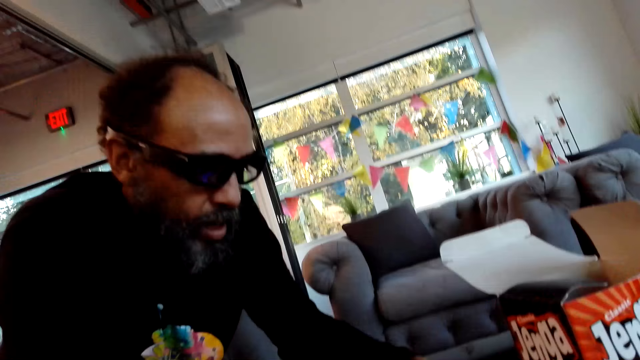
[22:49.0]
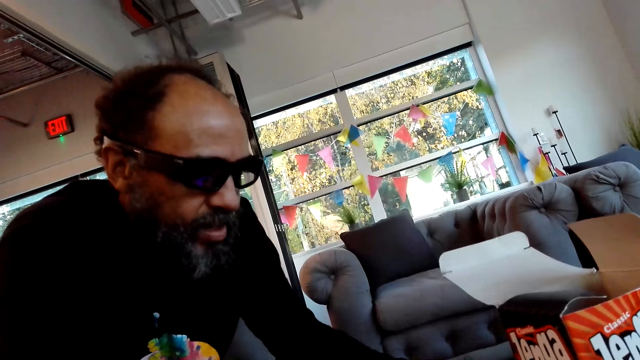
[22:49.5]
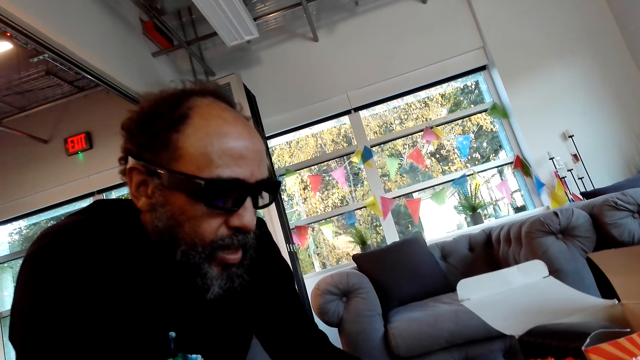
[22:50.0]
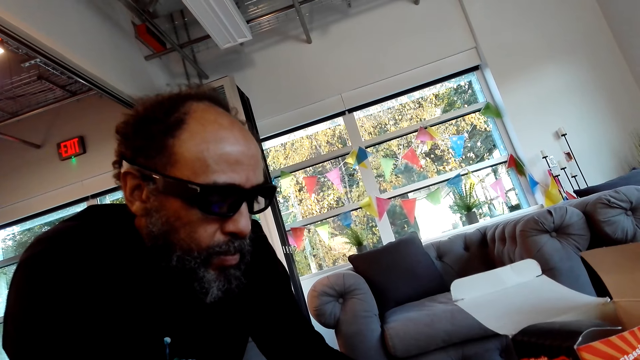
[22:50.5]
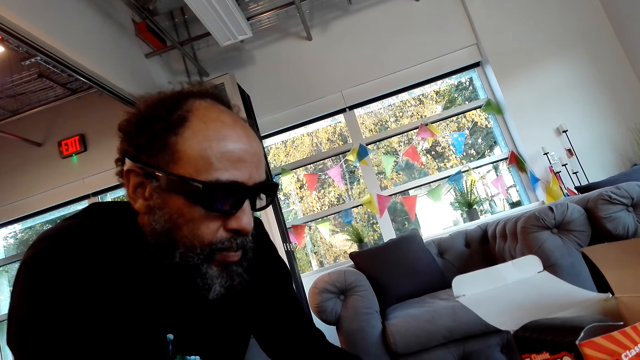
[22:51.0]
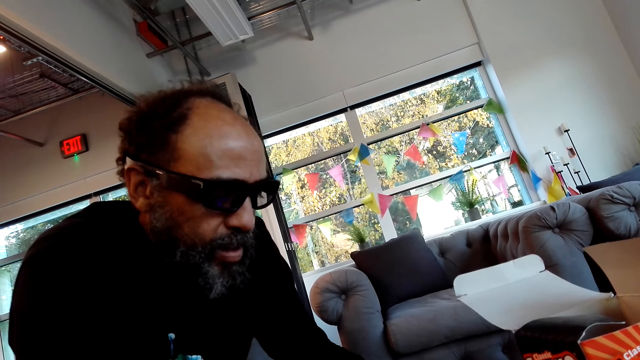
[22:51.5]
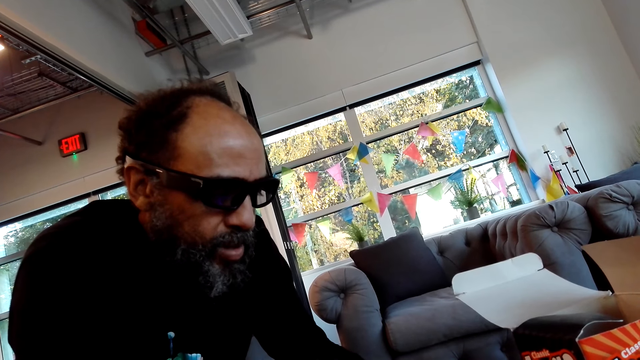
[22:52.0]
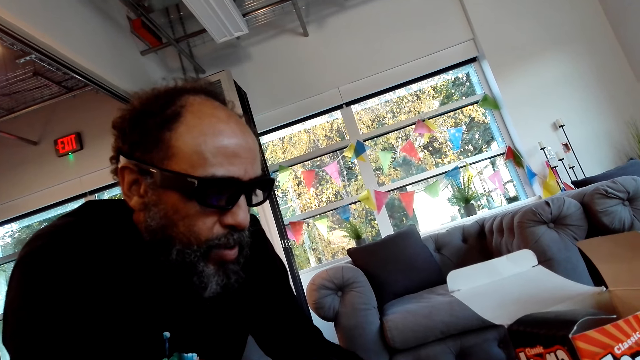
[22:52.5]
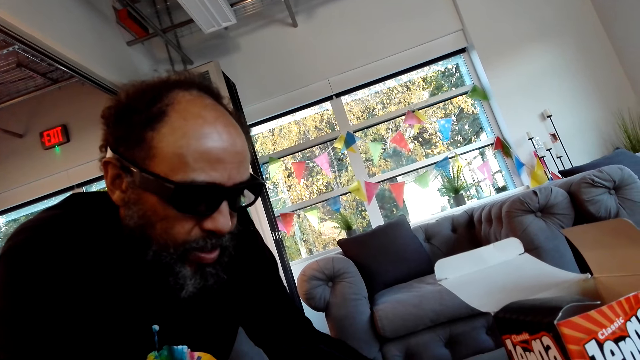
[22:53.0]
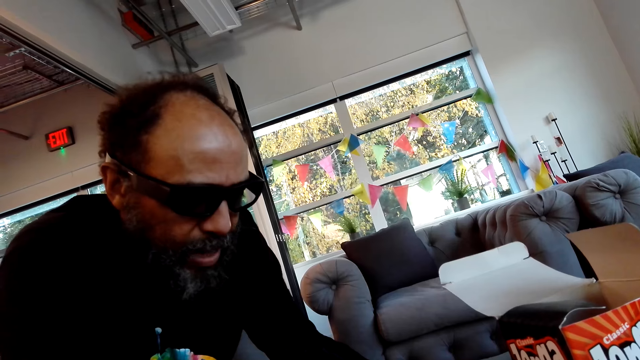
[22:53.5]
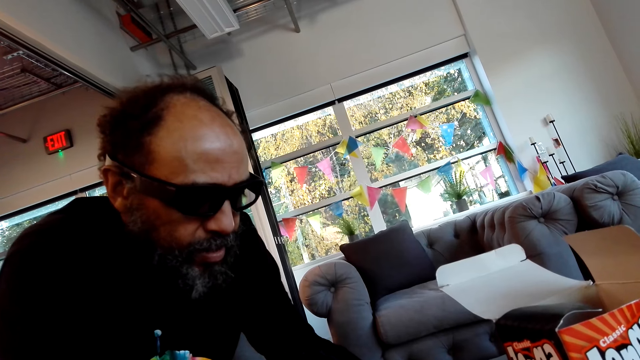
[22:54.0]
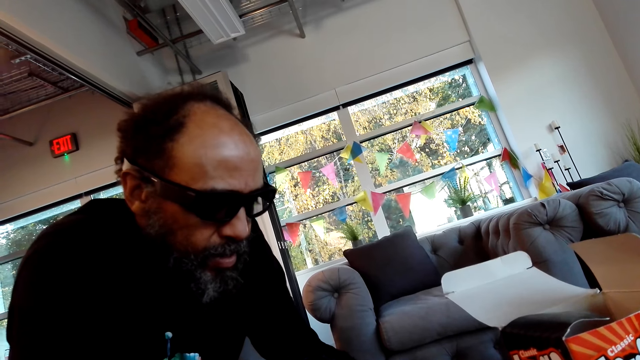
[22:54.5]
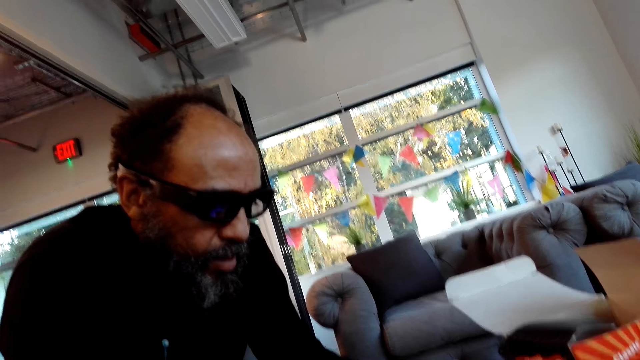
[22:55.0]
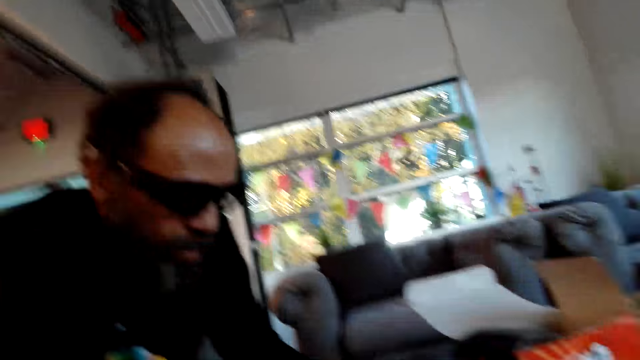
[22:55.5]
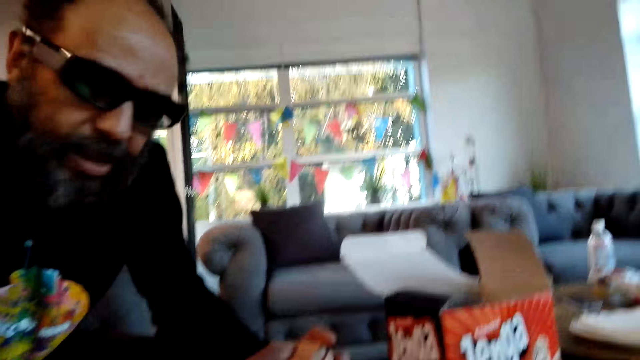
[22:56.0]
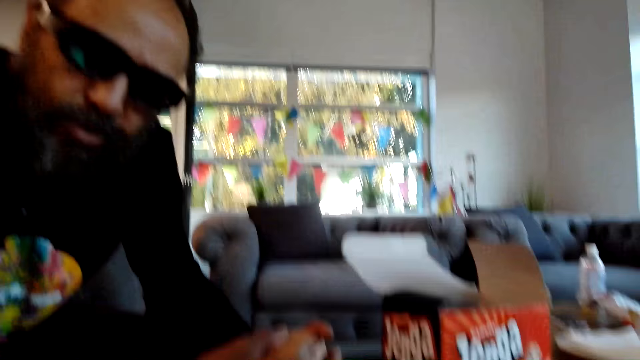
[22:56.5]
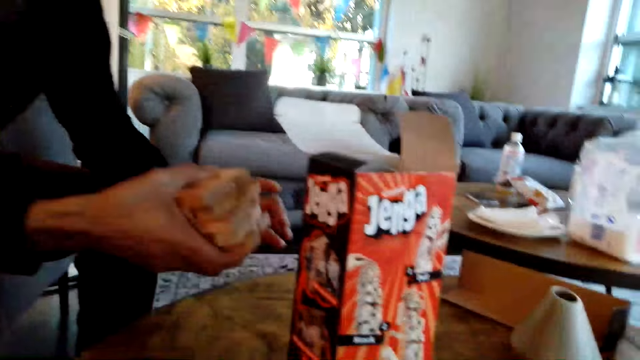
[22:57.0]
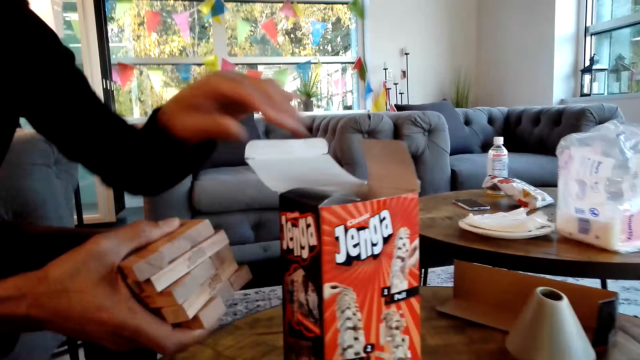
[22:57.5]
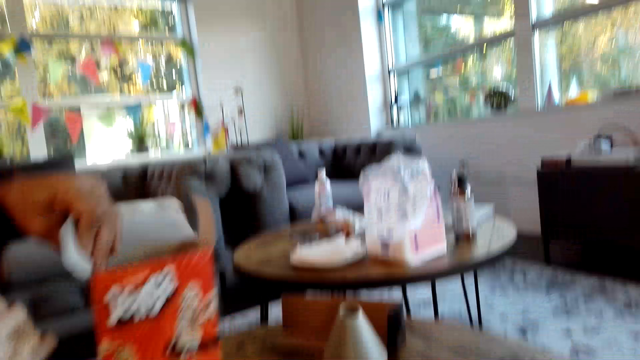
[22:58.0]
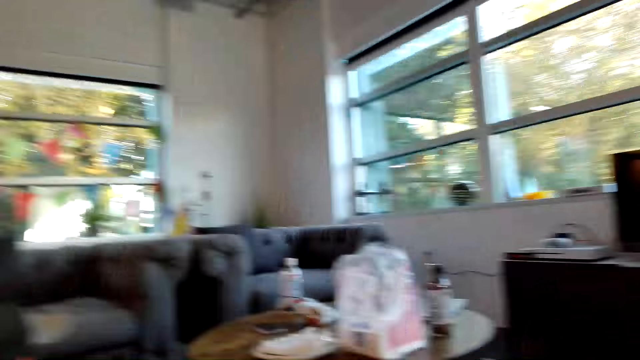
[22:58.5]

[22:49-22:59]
A man sits close to the camera wearer. The camera wearer looks around. They pick up the box. The man holds the blocks and picks up a box.

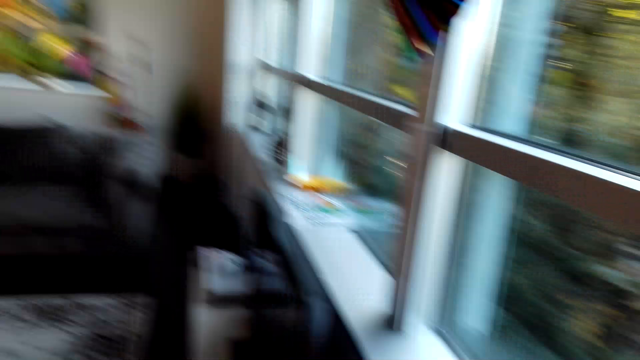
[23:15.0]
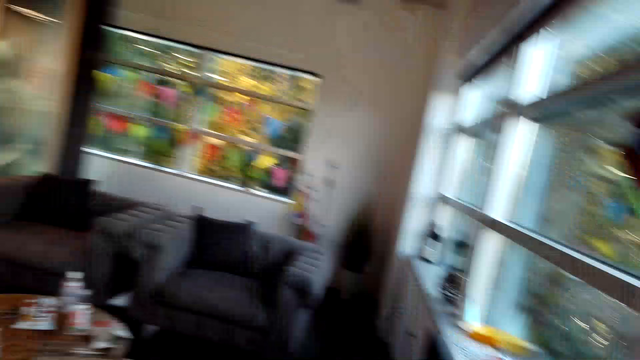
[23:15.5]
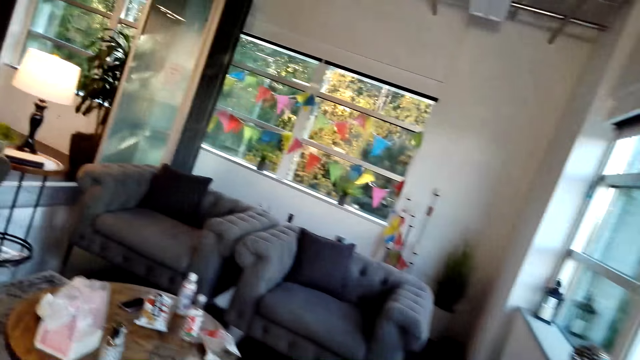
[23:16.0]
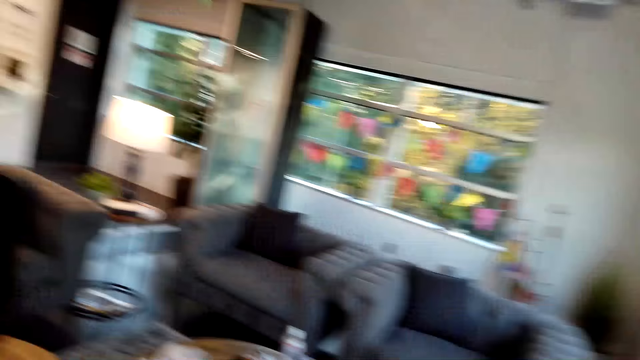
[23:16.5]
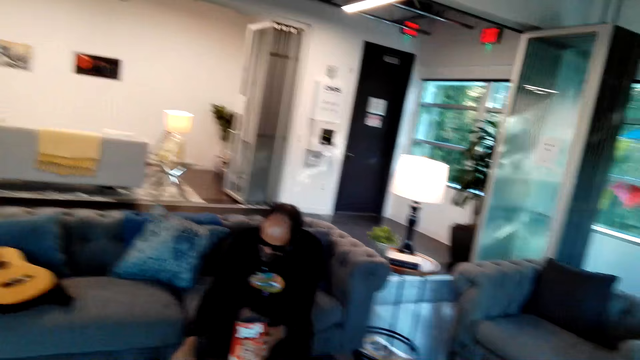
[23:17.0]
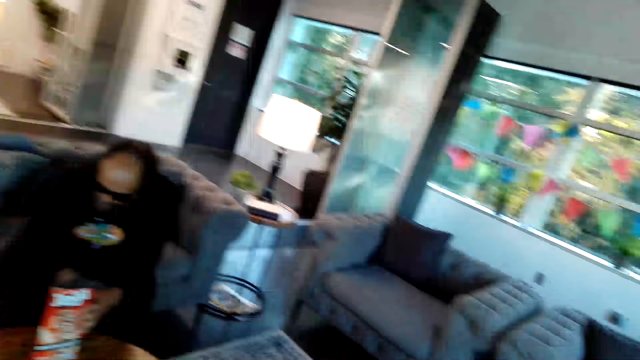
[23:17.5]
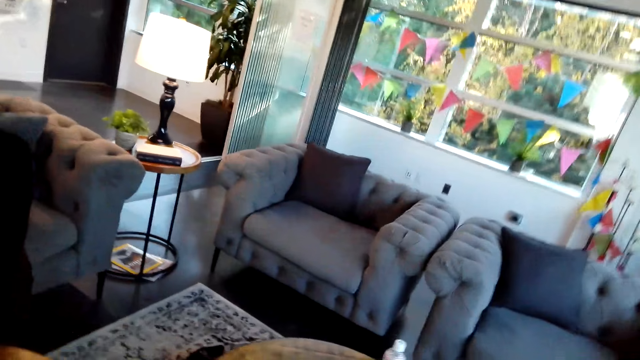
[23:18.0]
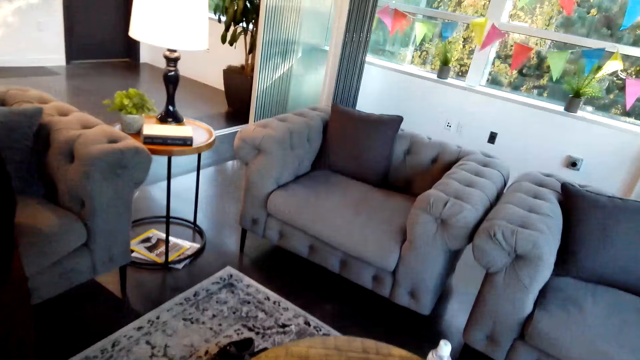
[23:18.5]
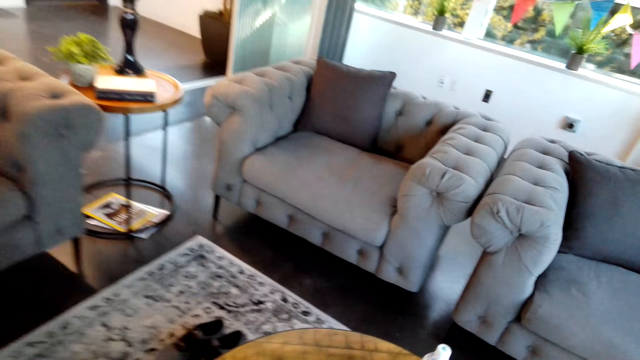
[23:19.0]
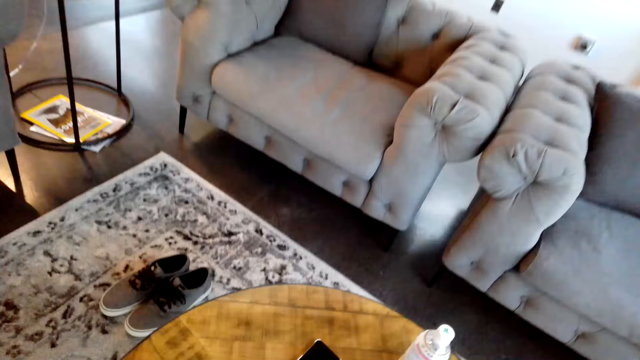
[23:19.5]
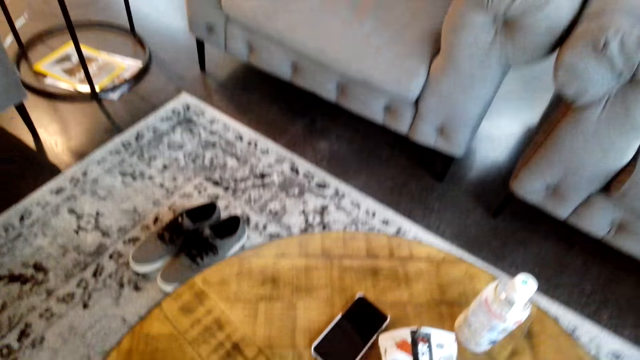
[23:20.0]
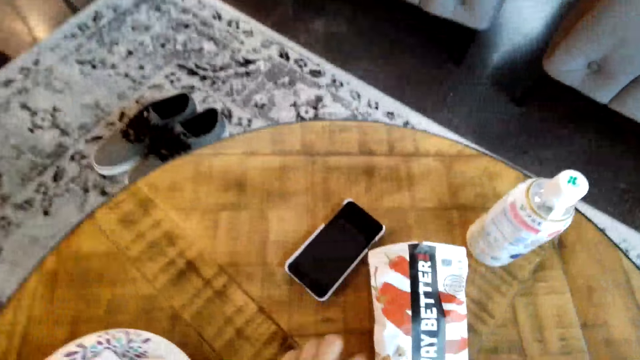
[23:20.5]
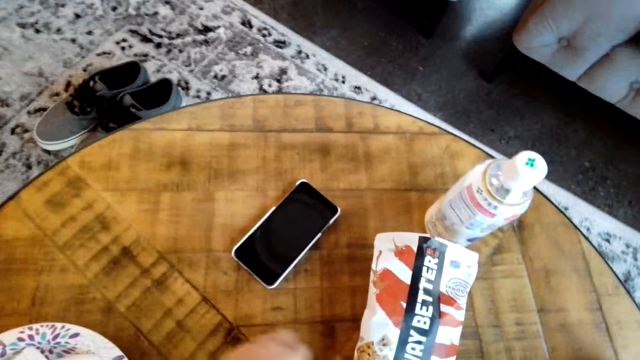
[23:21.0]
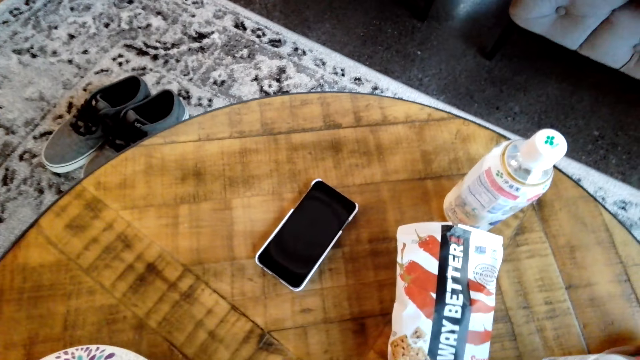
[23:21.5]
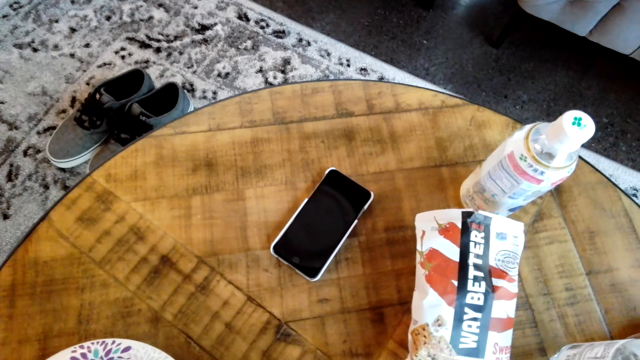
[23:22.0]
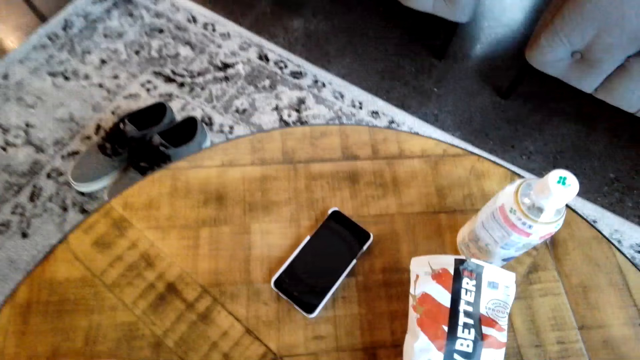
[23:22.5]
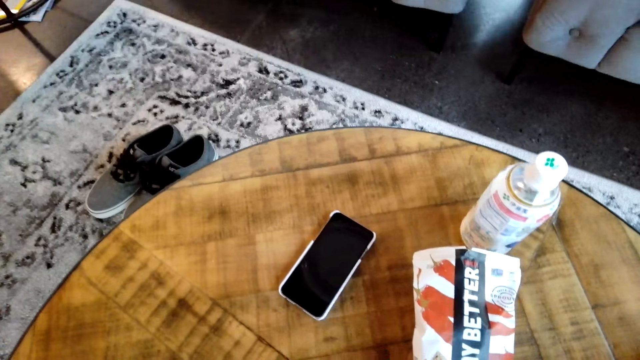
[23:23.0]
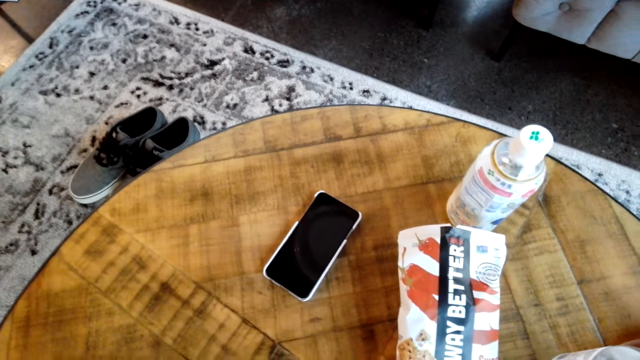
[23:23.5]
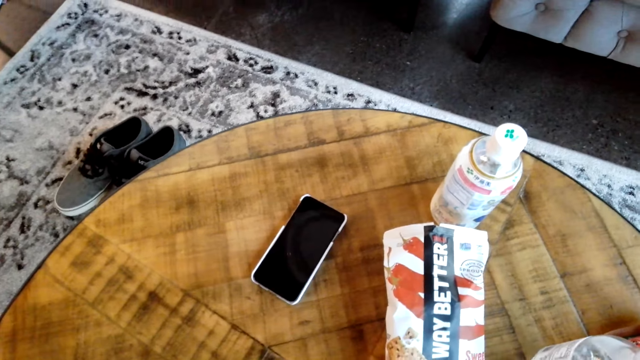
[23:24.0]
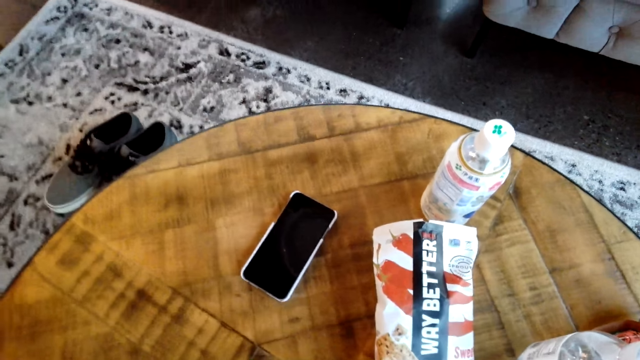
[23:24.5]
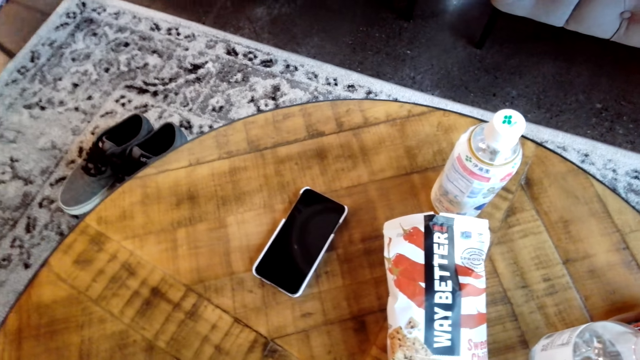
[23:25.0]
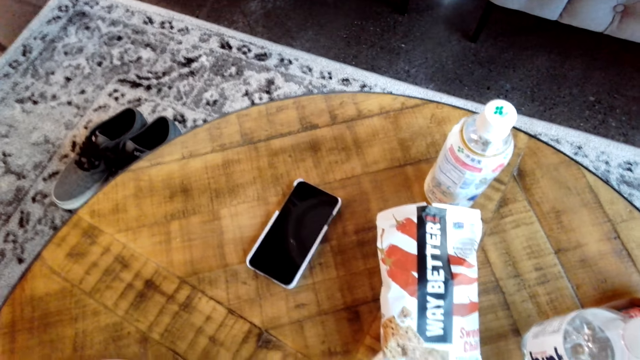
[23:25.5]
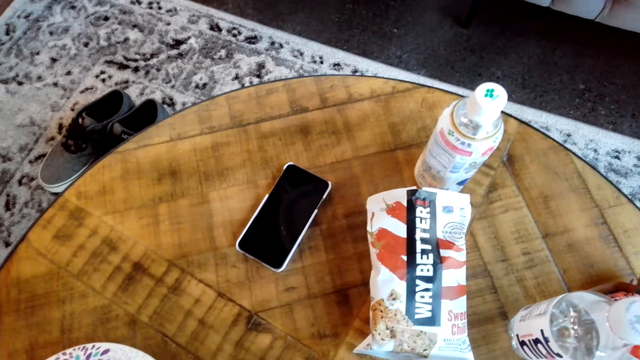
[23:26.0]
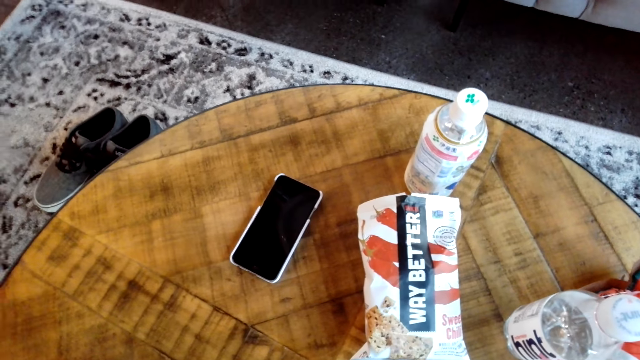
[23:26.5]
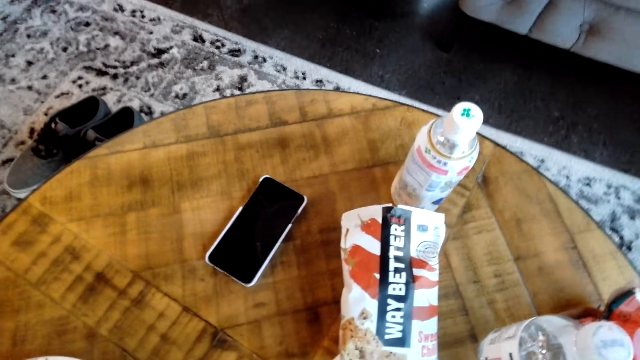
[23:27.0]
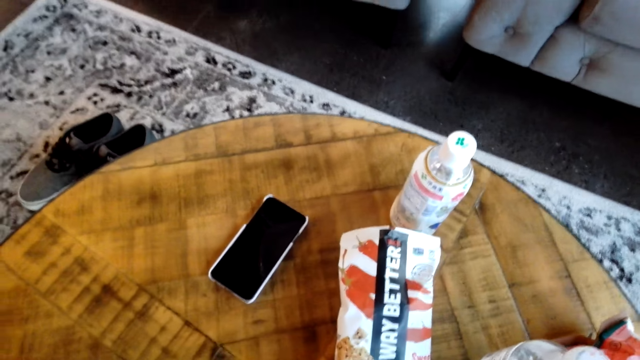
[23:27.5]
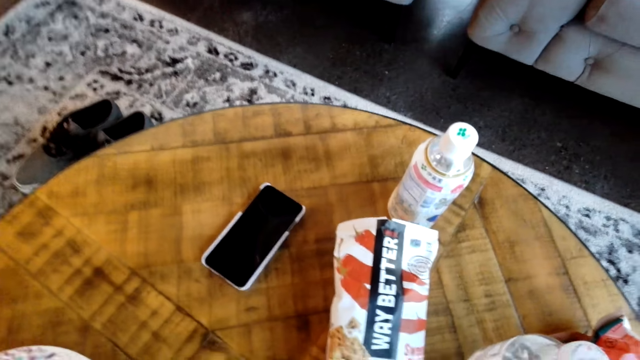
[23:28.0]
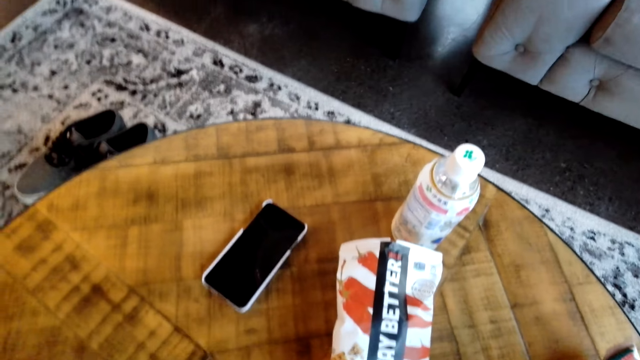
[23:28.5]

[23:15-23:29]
A man sits on a couch. The camera wearer picks up something on the table. They look around.
